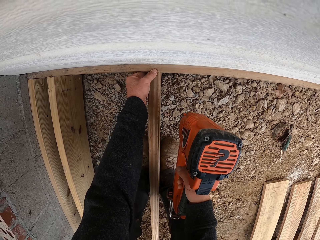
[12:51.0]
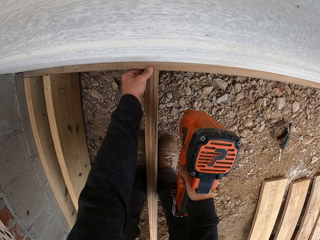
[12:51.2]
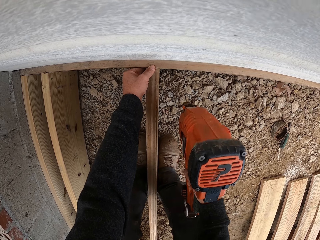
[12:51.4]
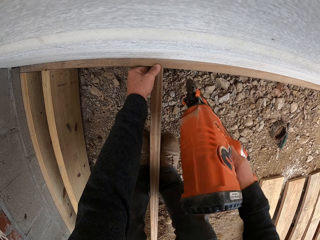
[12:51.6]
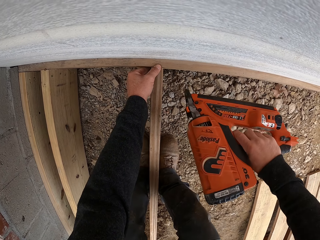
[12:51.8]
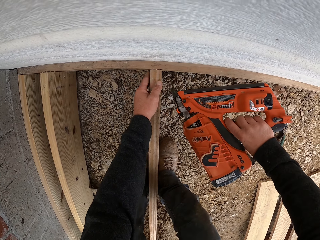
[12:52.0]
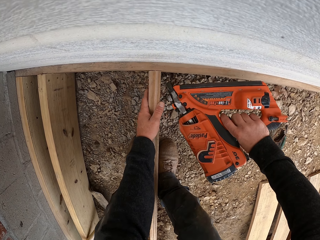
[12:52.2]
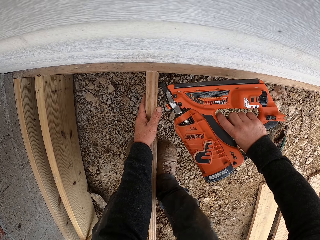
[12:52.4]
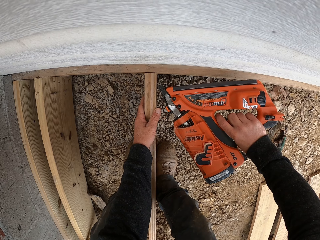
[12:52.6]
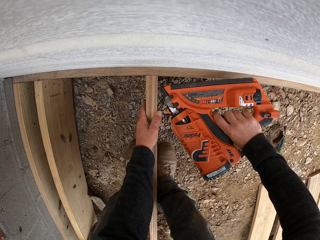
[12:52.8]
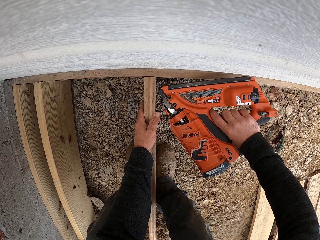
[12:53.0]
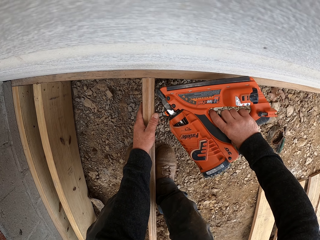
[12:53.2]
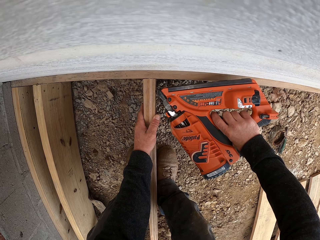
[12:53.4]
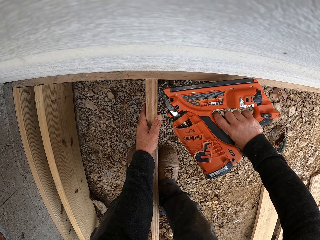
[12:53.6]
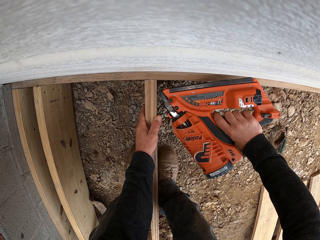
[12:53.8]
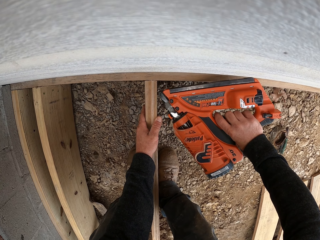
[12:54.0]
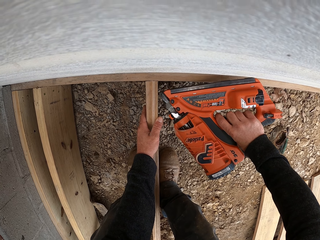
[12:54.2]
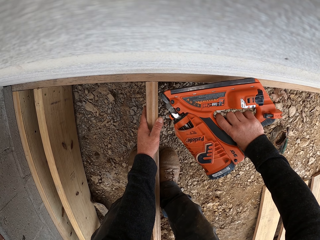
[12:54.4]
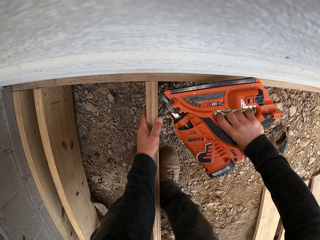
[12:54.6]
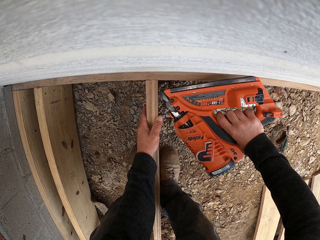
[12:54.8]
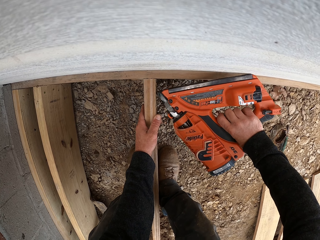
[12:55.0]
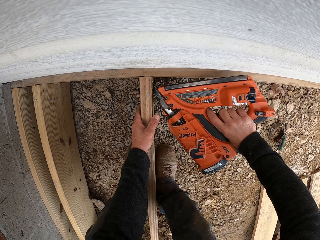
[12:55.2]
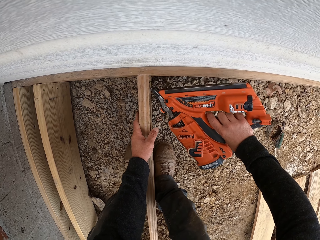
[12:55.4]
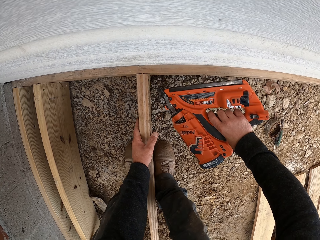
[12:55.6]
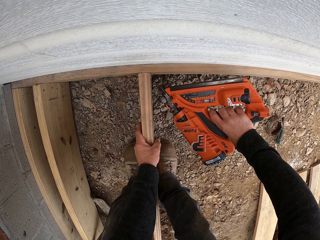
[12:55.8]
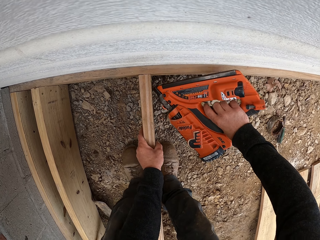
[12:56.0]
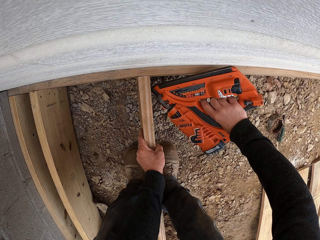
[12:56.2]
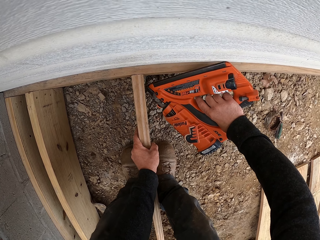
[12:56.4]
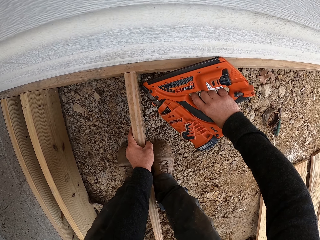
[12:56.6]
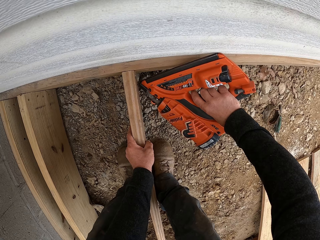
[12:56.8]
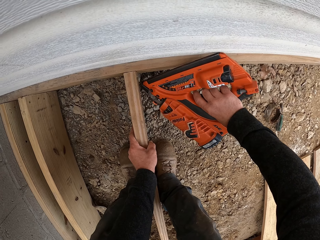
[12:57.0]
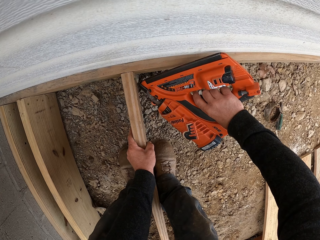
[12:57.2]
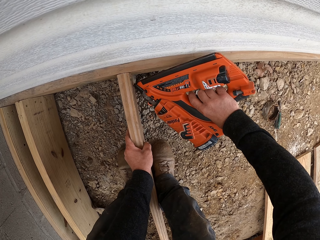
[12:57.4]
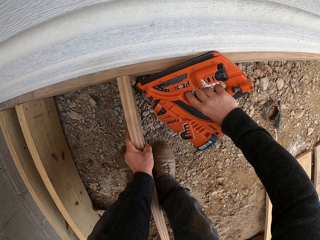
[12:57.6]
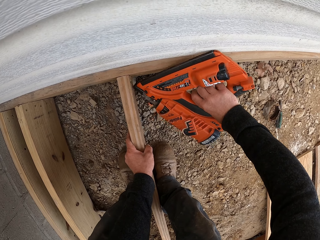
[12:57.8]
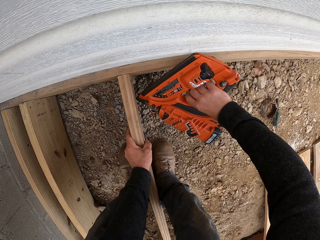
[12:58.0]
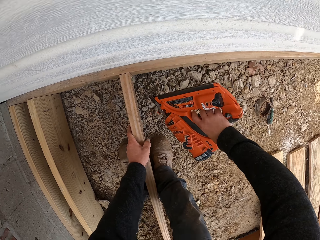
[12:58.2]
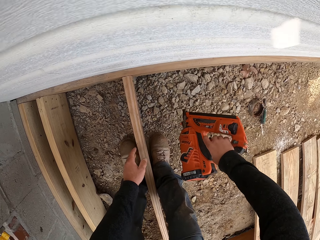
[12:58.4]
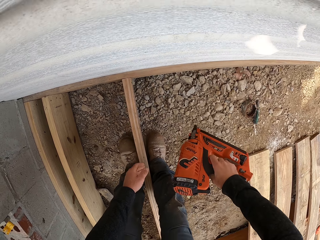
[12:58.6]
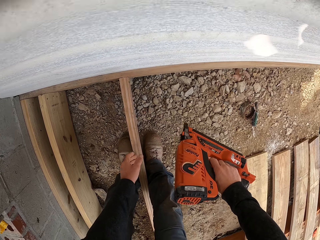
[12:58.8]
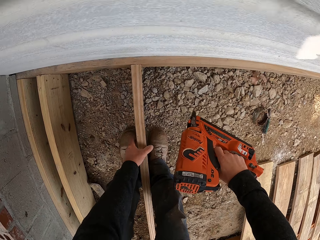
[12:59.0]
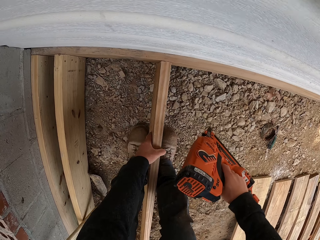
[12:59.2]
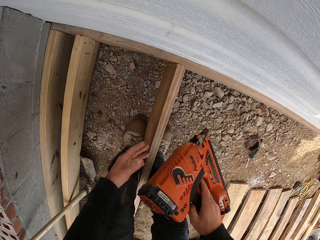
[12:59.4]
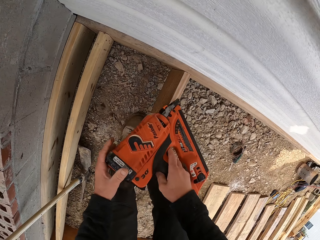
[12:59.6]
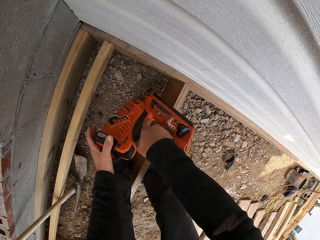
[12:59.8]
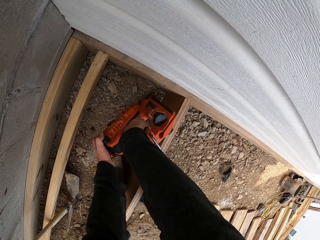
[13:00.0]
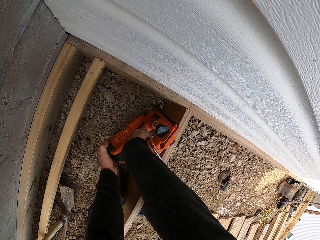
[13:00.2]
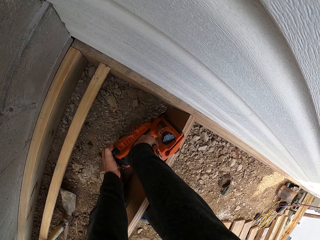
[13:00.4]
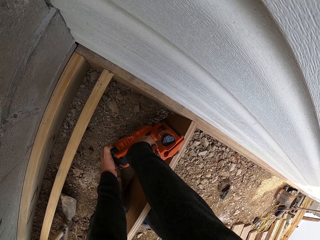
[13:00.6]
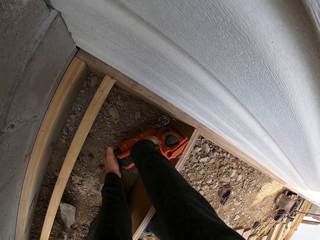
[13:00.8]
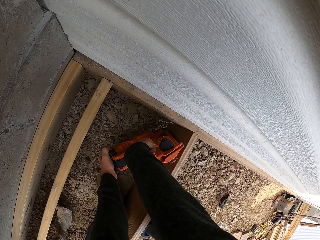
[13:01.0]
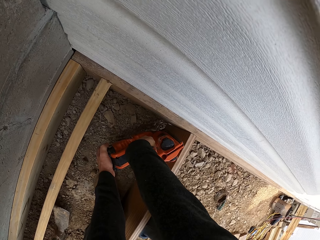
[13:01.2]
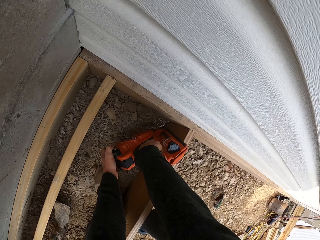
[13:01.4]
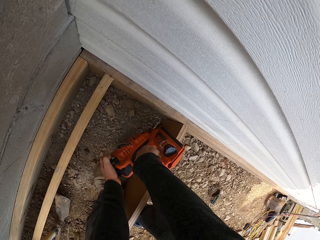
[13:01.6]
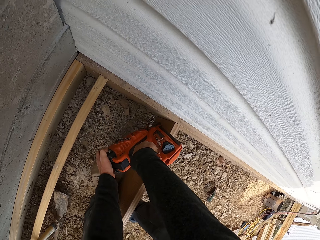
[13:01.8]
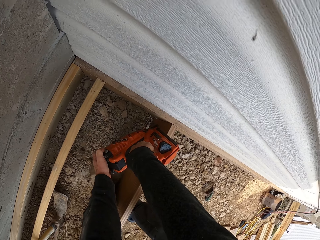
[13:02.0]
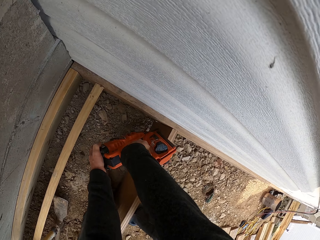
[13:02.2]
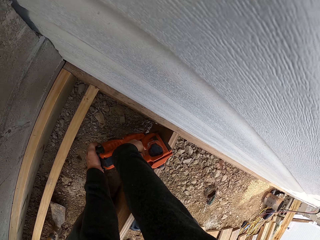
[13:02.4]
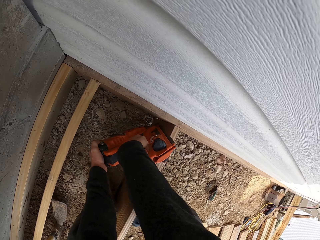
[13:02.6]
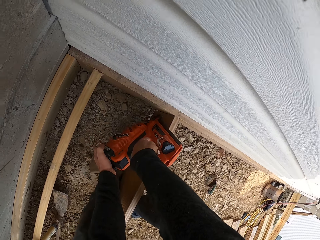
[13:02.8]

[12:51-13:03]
The camera wearer cuts the wood. They drive nails on the timber.

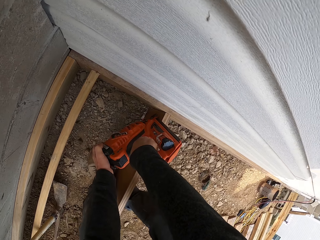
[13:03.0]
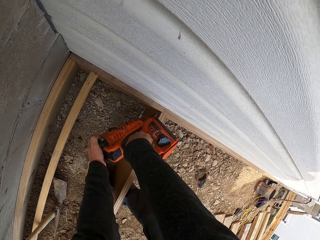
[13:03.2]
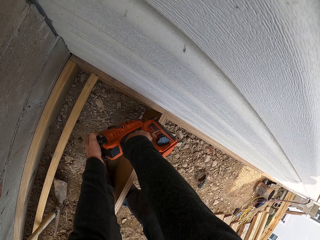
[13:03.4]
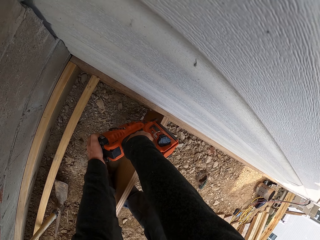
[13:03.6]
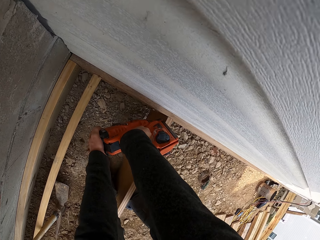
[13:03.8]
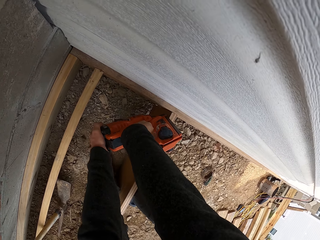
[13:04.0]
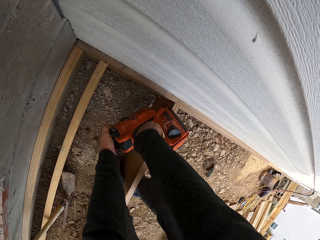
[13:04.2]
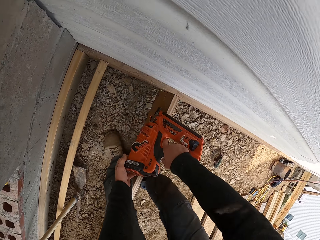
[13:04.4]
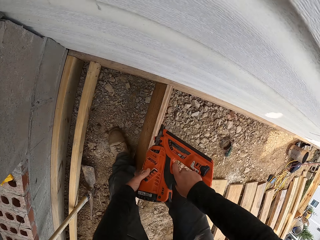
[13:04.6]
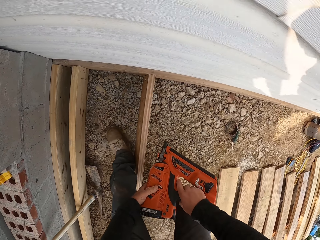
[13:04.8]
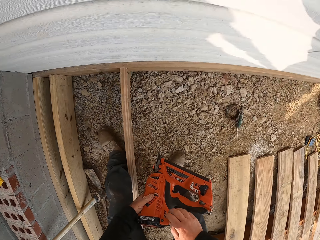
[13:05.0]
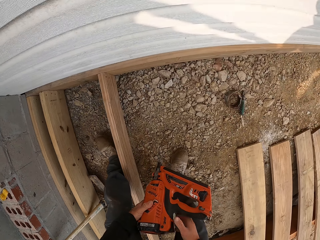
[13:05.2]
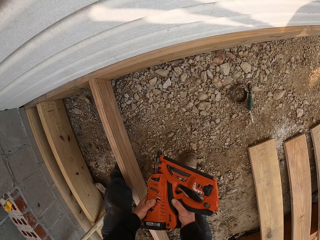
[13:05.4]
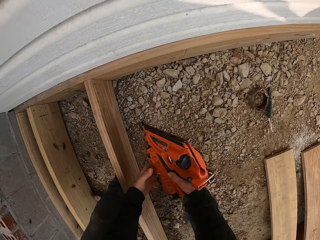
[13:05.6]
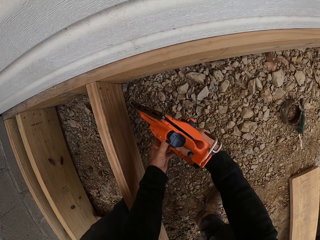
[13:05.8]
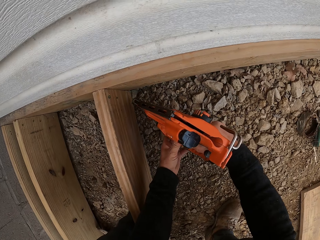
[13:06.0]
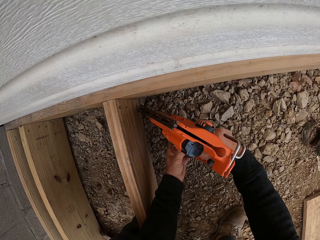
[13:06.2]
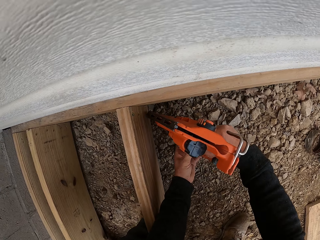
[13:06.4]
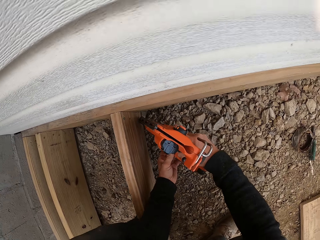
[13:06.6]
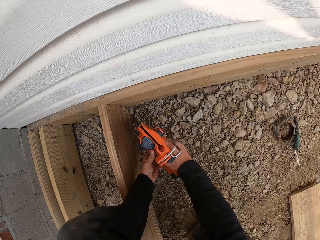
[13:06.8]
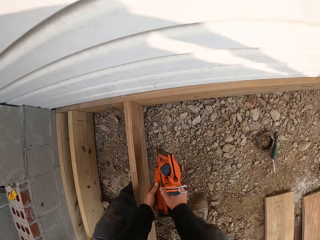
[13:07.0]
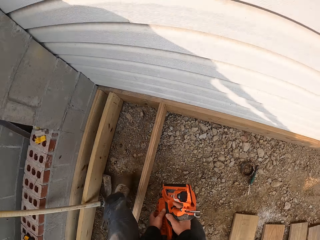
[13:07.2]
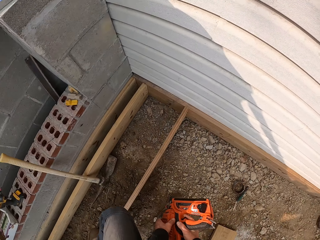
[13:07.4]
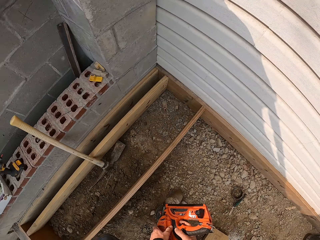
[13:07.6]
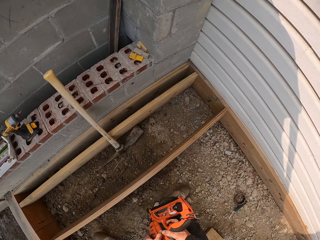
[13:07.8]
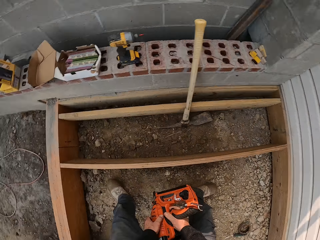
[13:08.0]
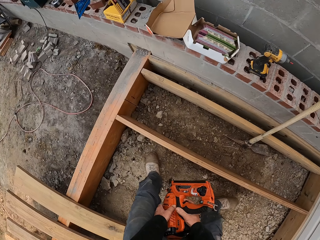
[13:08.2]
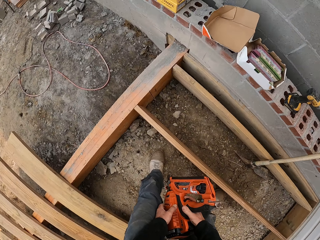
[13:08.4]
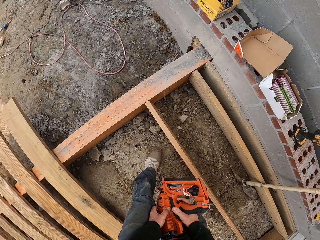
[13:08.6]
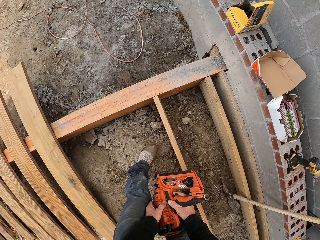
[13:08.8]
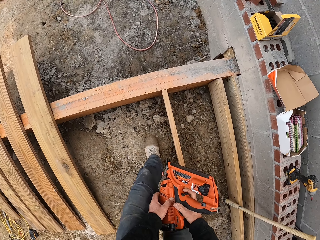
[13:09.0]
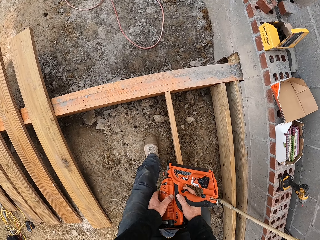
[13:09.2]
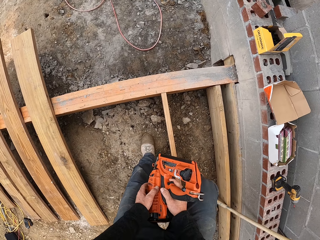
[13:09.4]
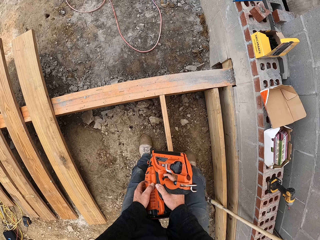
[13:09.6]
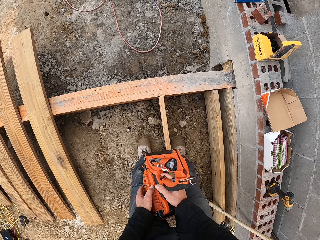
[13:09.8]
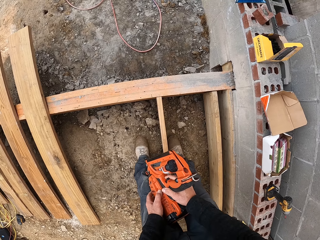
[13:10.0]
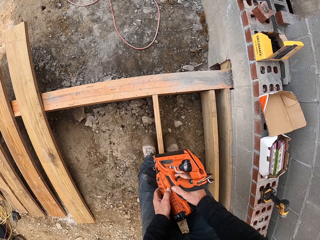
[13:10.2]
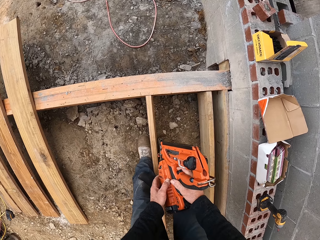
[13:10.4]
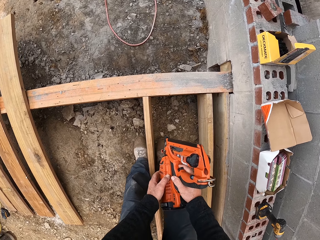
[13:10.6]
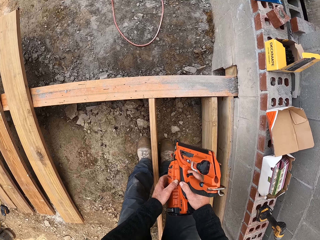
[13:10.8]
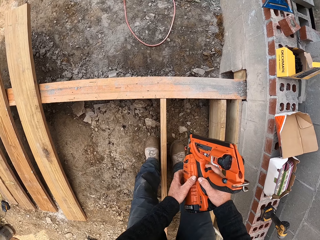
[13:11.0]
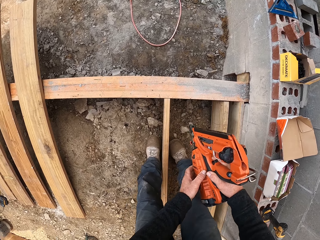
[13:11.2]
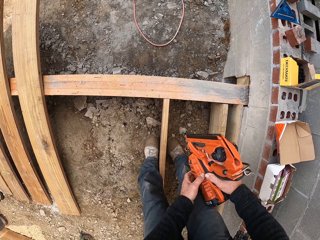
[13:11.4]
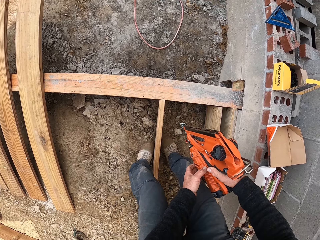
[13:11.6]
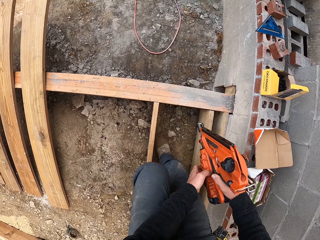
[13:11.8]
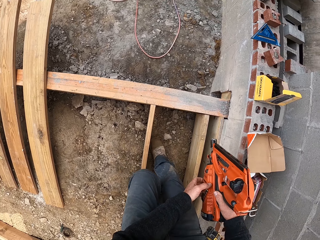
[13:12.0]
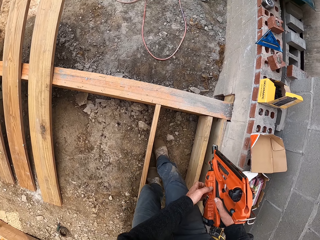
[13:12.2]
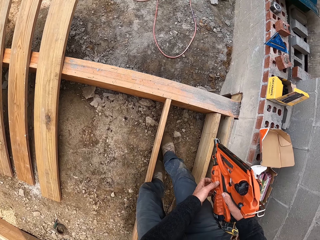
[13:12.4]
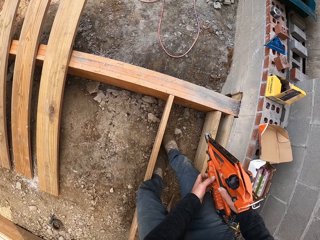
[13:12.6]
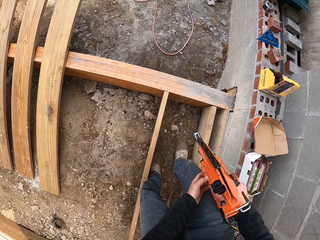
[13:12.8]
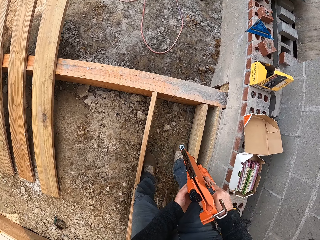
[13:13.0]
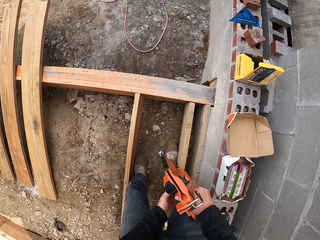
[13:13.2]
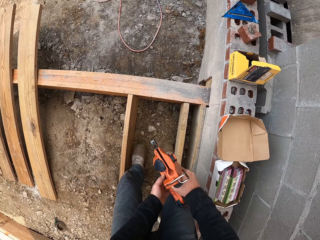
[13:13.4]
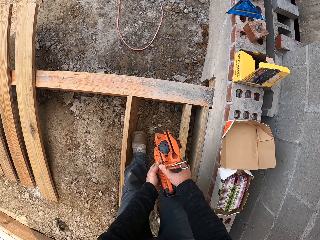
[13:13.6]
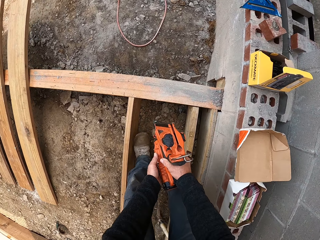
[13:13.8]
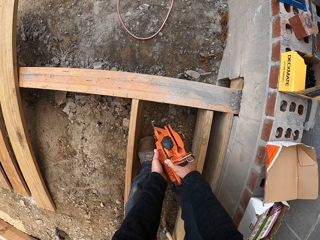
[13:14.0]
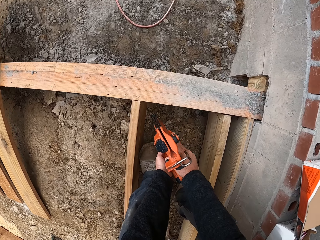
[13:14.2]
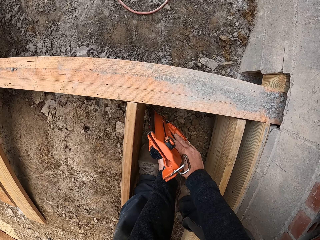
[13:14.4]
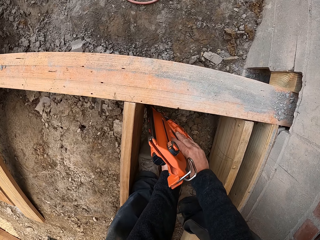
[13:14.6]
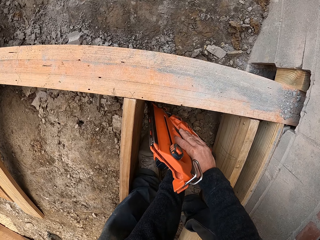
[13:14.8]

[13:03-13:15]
The camera wearer walks.
